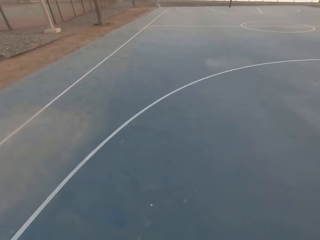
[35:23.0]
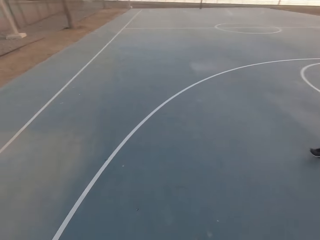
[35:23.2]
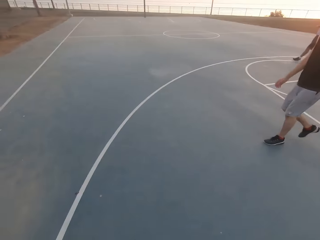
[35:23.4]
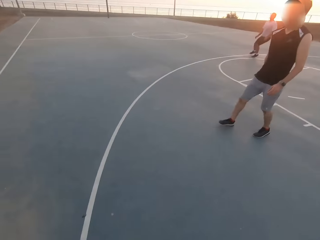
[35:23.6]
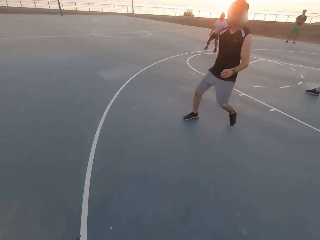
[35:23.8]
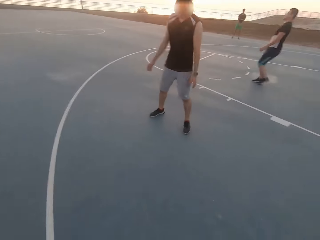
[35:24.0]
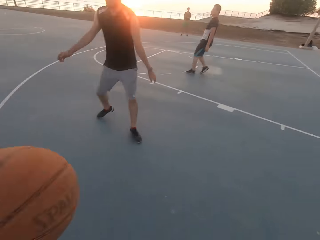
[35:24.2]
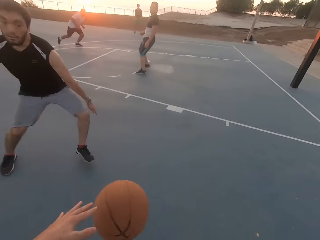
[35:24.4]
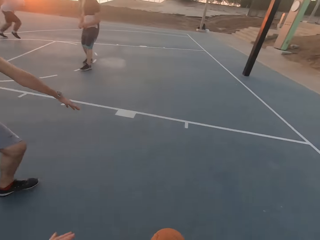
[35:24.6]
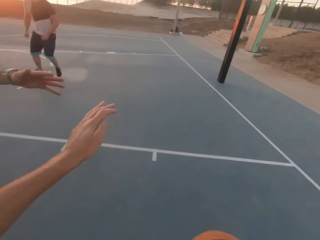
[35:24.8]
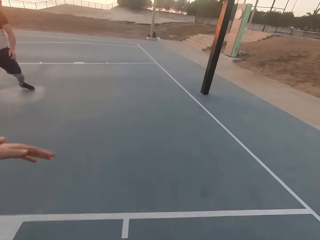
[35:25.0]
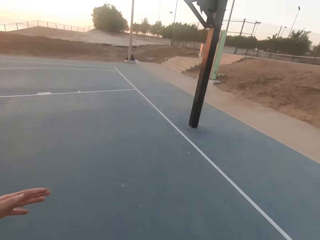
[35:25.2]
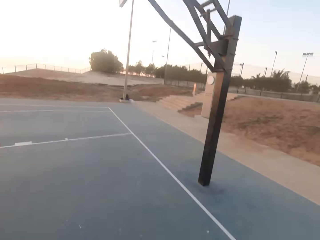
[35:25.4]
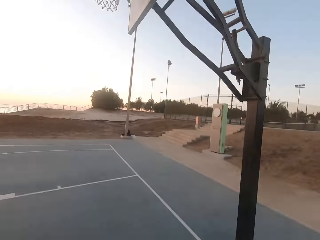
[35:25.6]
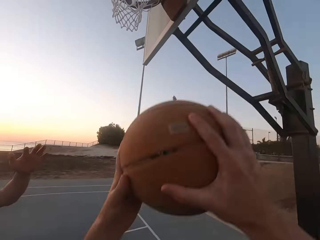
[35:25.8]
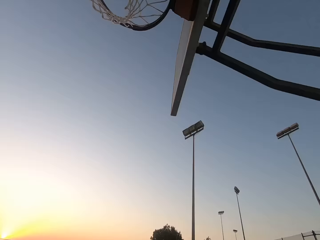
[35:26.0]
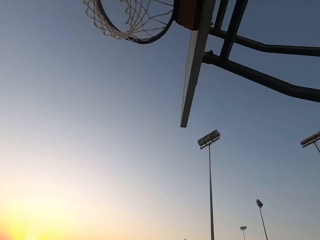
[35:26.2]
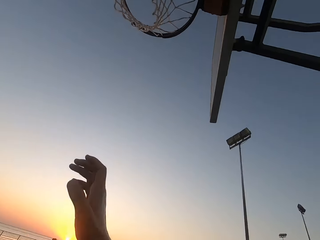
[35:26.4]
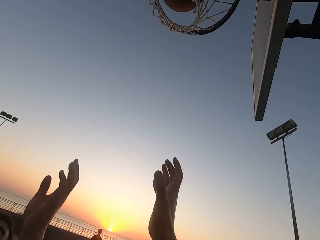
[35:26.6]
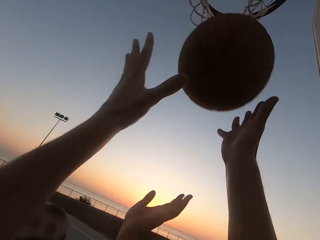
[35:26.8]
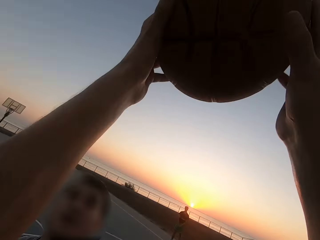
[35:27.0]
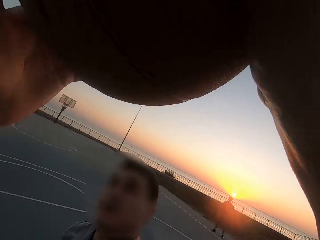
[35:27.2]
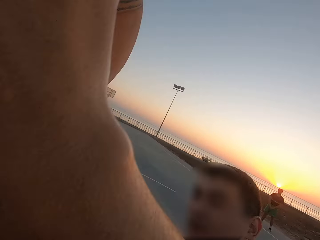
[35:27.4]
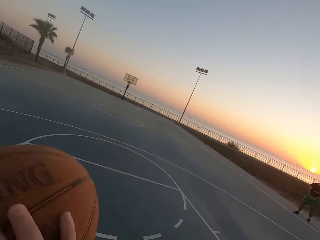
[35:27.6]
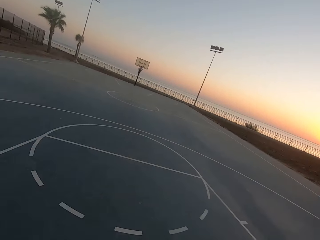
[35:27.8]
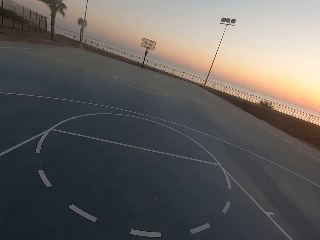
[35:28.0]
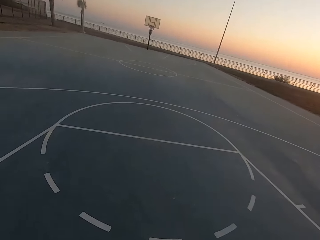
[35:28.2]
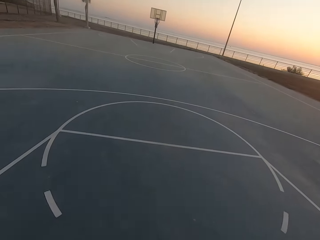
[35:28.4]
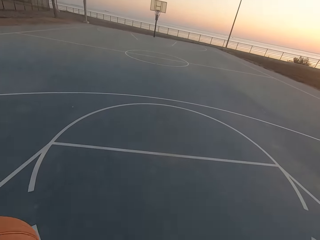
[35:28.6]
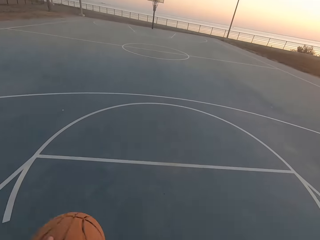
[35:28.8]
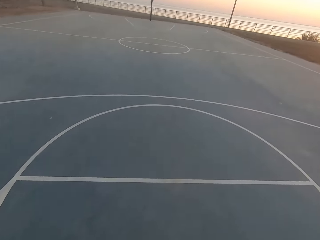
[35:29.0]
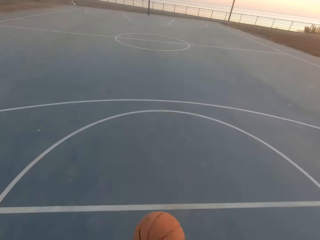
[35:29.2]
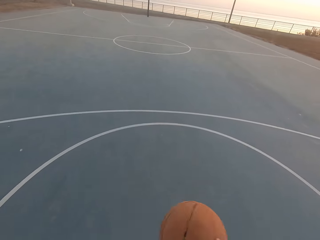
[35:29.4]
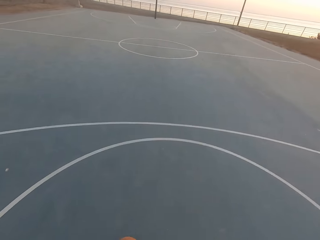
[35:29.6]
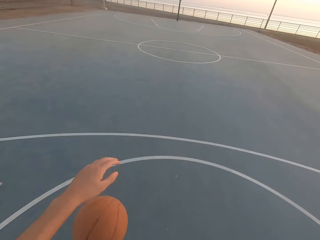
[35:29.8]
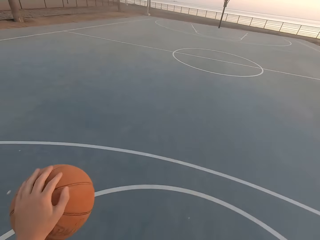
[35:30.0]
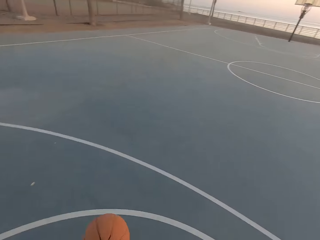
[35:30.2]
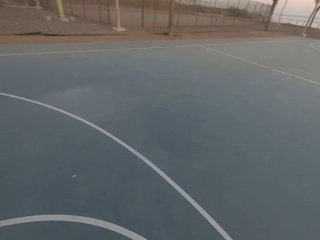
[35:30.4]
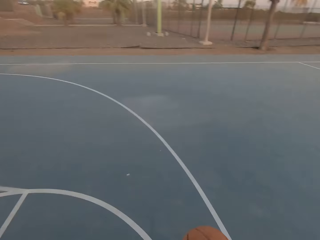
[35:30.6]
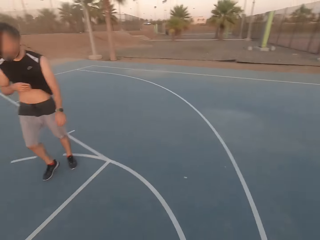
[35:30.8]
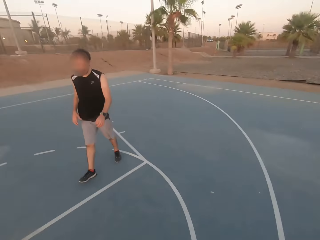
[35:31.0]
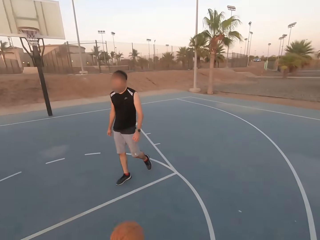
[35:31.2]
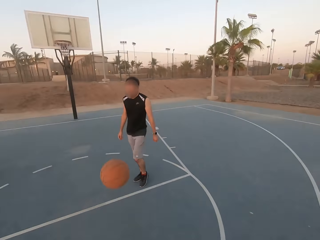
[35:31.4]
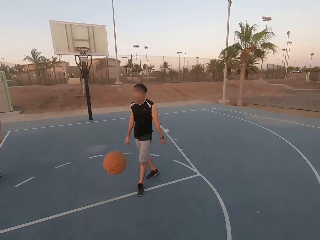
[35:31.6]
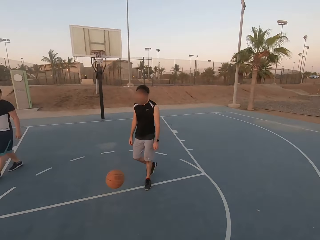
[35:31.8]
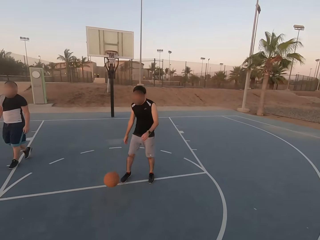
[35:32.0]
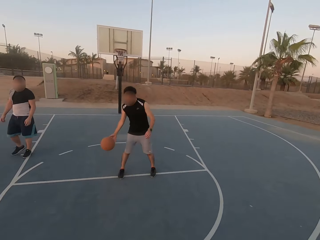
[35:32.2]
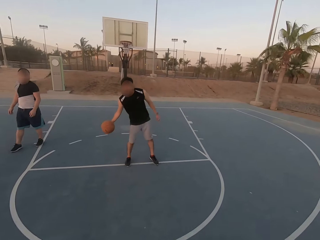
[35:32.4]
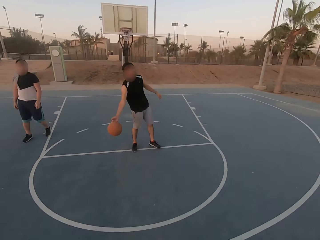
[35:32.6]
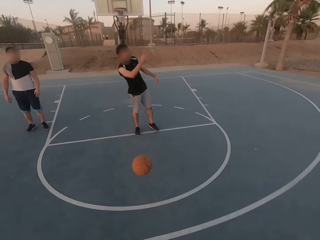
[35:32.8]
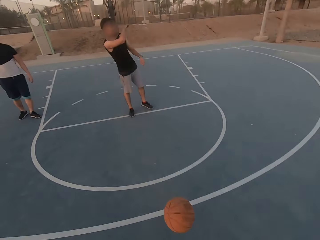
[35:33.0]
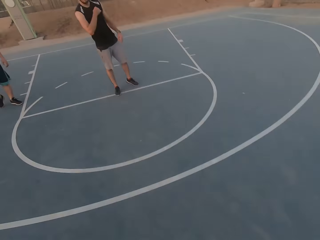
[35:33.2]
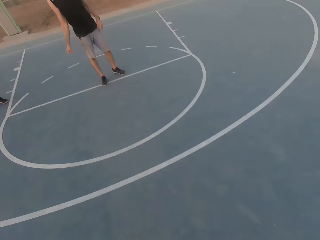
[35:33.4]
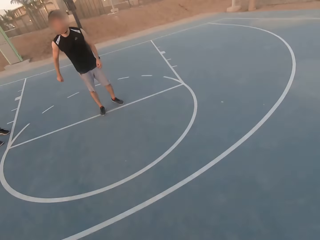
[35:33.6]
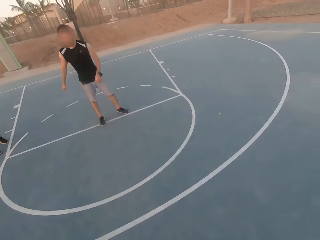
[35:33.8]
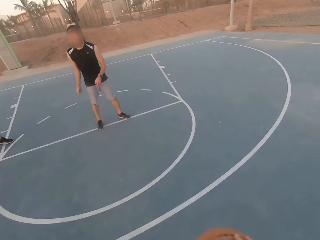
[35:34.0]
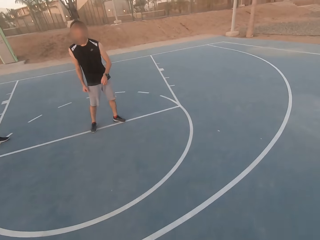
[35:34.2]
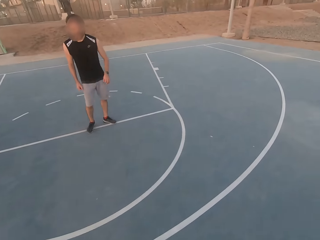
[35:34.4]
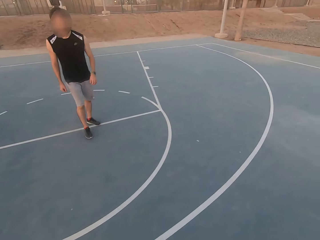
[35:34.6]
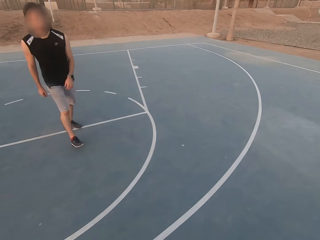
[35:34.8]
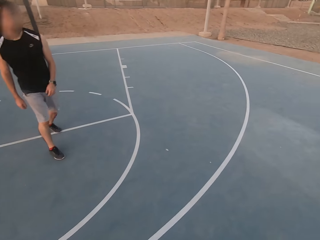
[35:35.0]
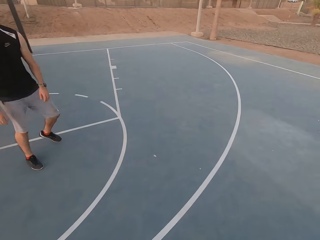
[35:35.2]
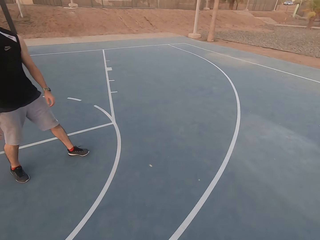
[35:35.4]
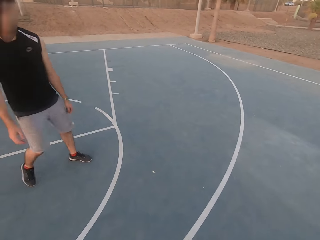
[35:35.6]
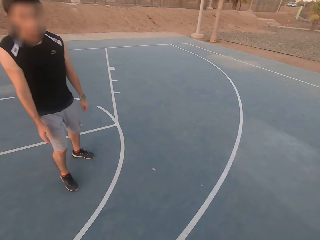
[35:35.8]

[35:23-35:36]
The camera wearer dribbles the ball. A man walks. Another man walks. The camera wearer looks around. The first man shields. The camera wearer holds the ball. They throw the ball in the loop and make a basket. They pick up the ball, dribble the ball, and hold the ball. They throw the ball to the first man and look around. The first man picks up the ball and throws the ball to the camera wearer. The camera wearer dribbles the ball.

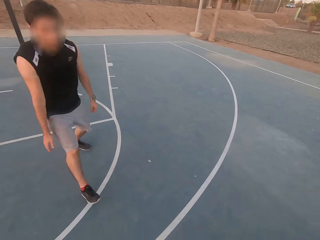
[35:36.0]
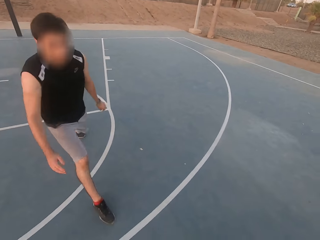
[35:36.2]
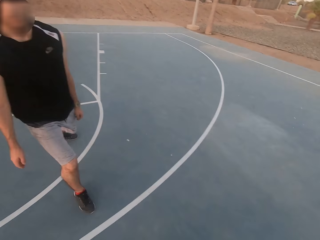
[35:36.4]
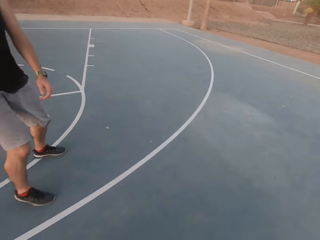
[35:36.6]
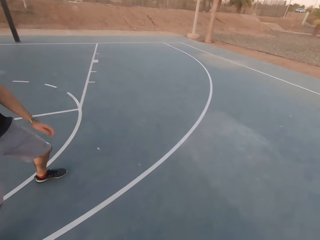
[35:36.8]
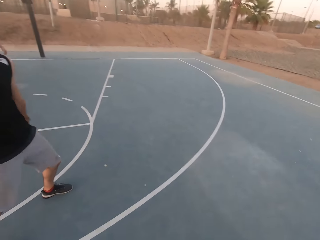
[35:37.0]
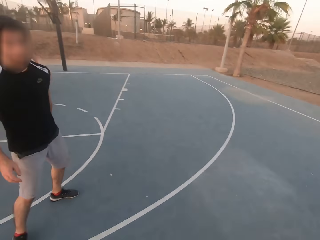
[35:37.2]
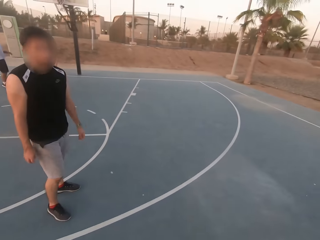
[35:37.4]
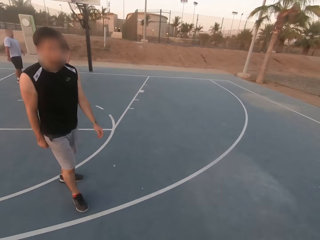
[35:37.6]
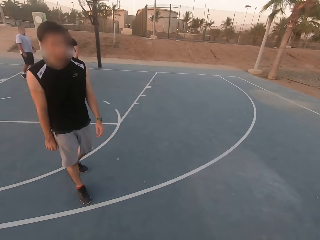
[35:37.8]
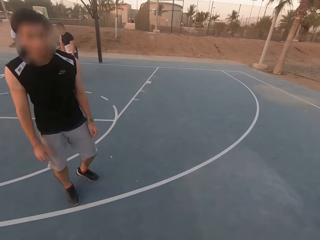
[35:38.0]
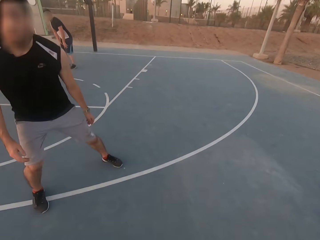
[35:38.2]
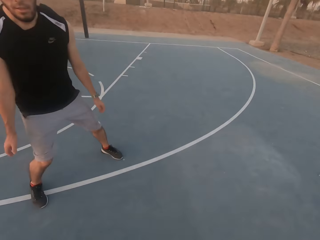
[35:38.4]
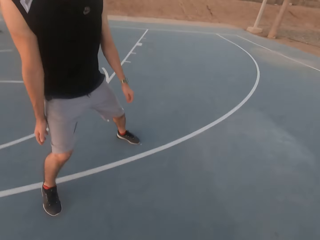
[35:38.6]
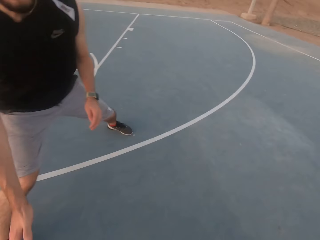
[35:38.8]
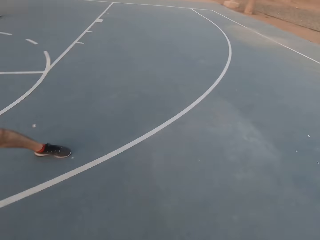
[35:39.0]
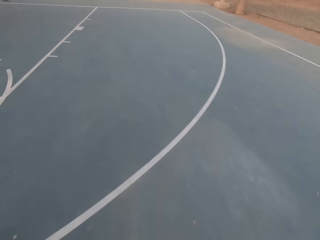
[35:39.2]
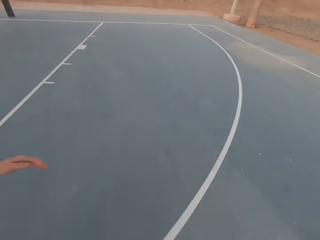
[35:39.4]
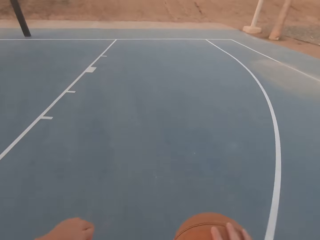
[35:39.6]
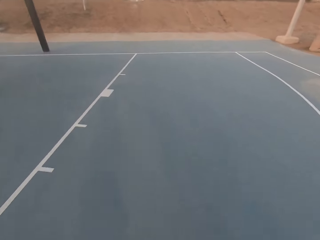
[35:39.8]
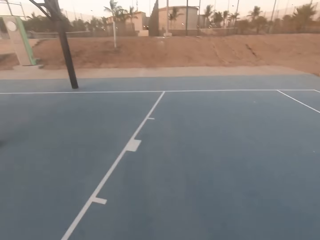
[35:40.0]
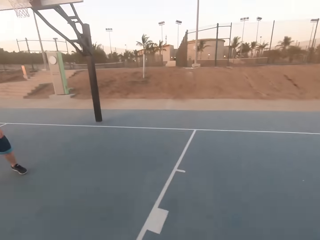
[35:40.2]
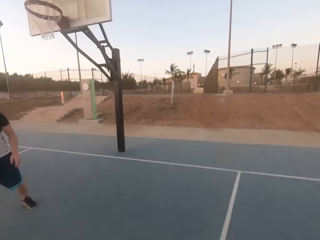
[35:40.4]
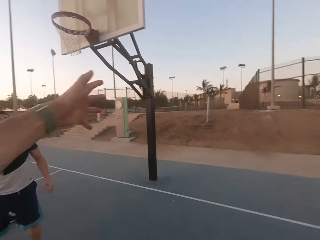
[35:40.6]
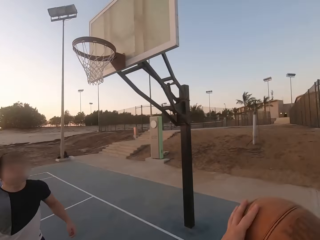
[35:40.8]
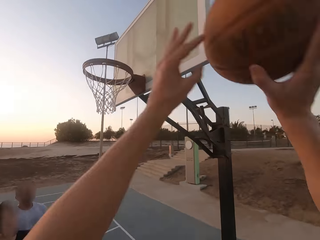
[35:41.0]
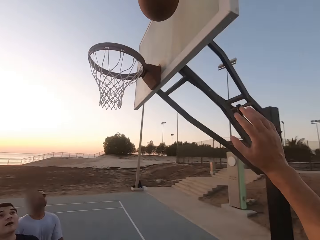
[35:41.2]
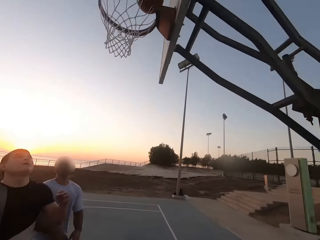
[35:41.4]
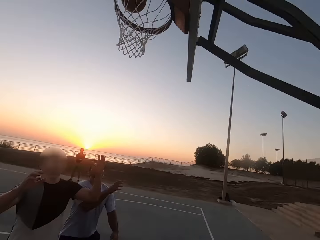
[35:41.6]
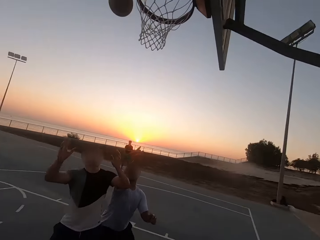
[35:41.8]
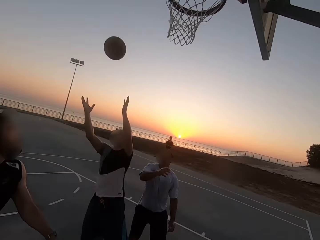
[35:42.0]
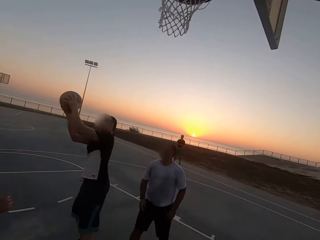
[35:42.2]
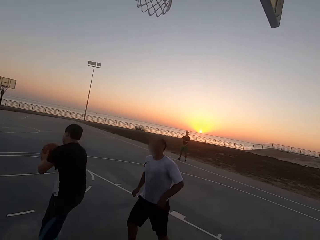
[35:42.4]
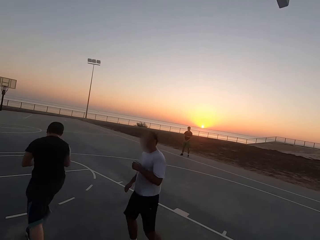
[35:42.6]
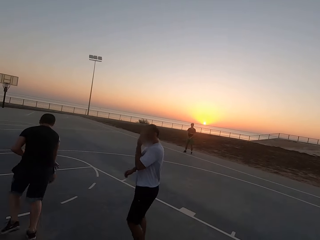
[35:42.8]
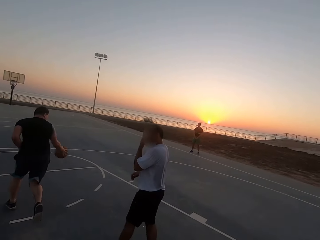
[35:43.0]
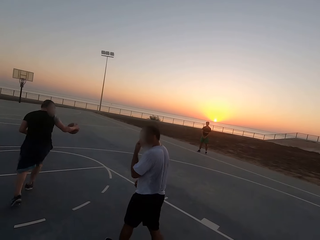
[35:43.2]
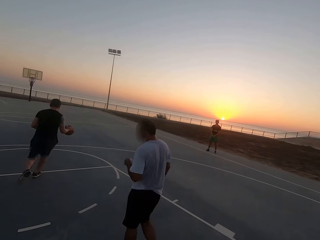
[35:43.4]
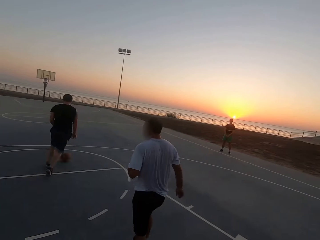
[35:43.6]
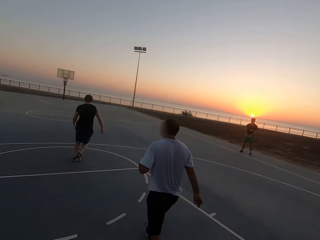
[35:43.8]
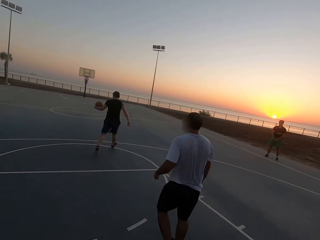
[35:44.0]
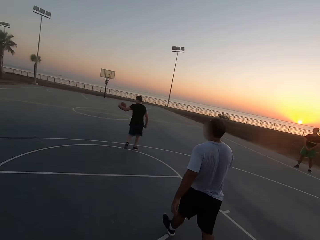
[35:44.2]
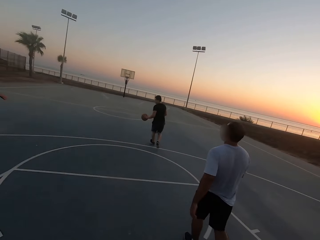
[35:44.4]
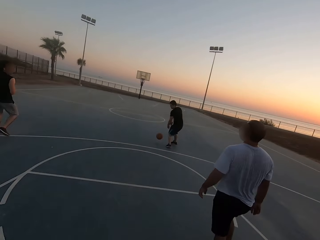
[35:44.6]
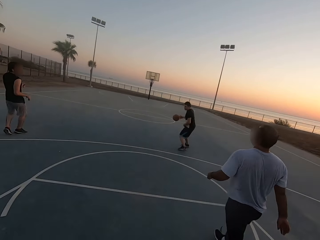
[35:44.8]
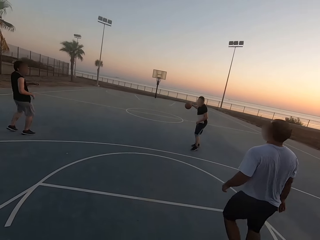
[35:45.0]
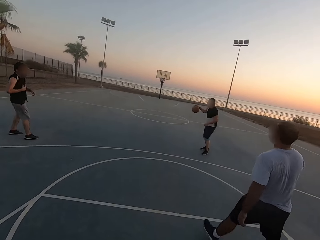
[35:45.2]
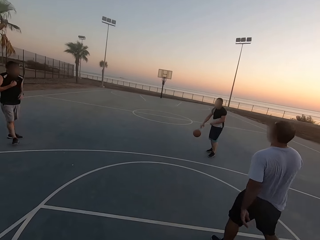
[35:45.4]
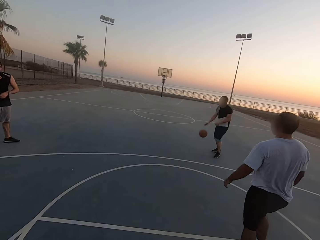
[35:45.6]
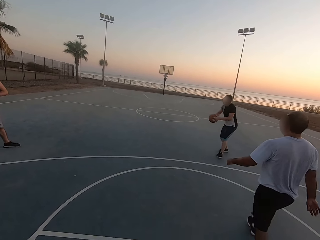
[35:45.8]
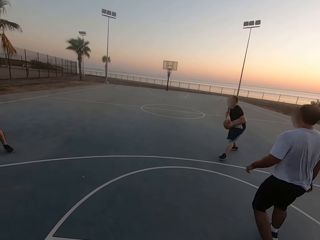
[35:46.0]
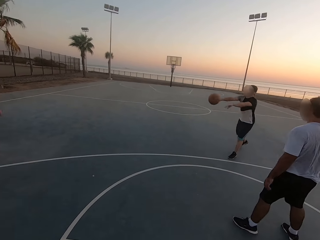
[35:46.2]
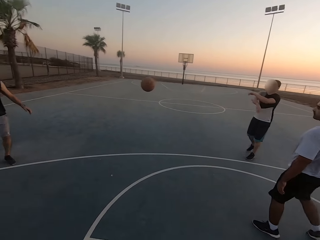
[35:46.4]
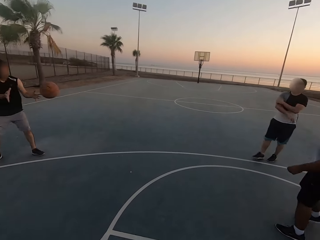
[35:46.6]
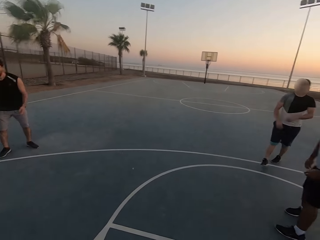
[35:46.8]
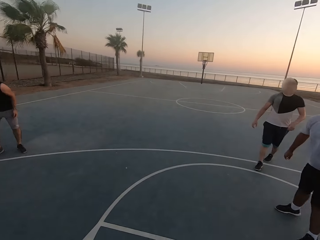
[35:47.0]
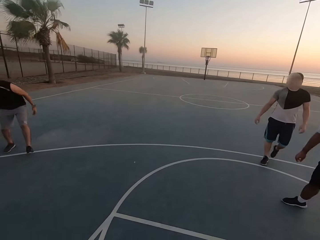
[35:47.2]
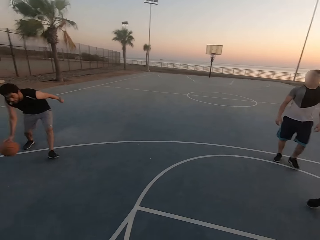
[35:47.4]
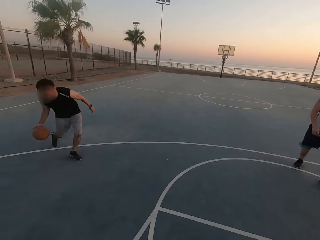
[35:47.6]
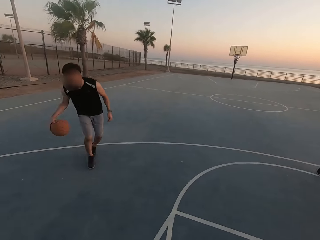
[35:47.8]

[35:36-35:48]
A man shields. The camera wearer dribbles the ball. The man attacks the camera wearer. The camera wearer throws the ball in the loop. Another man picks up the ball and holds the ball. The first man dribbles. The other man dribbles the ball and throws the ball to the first man. The first man picks up the ball and dribbles the ball.
